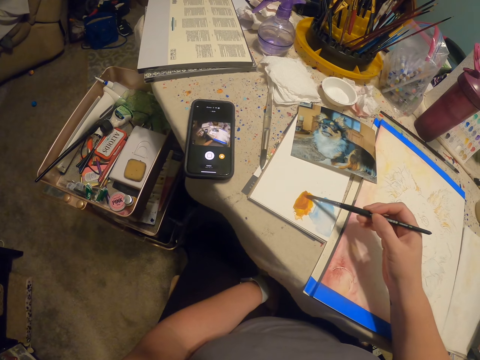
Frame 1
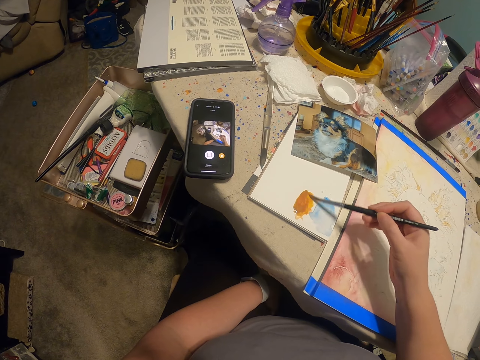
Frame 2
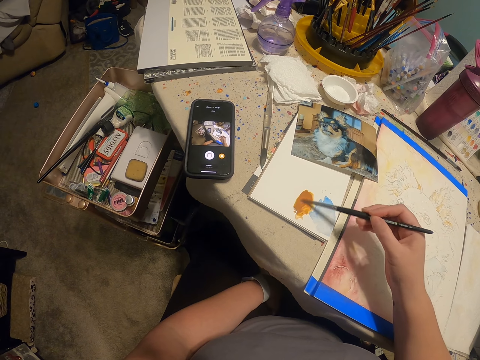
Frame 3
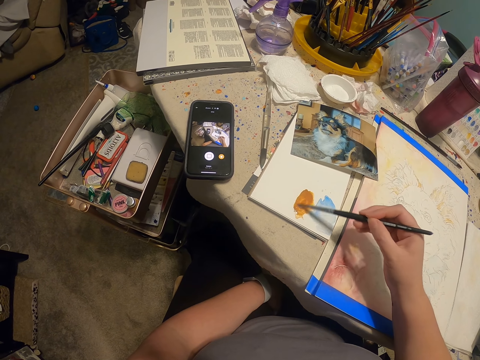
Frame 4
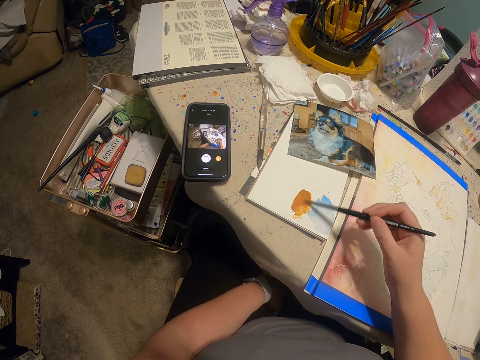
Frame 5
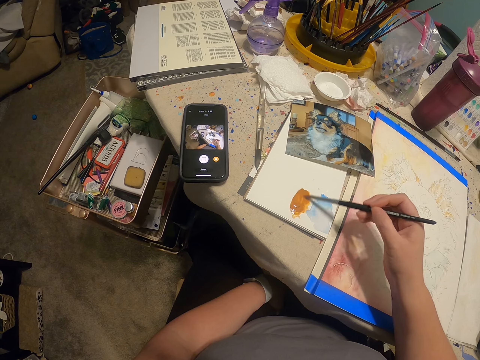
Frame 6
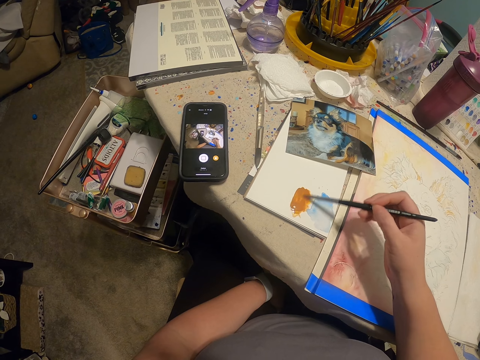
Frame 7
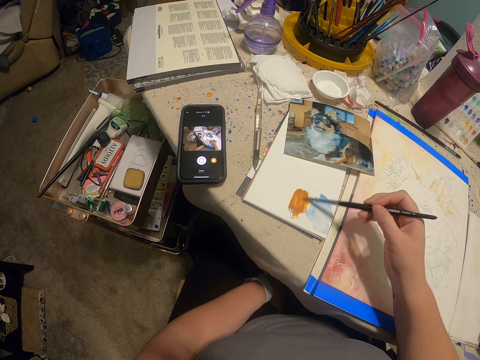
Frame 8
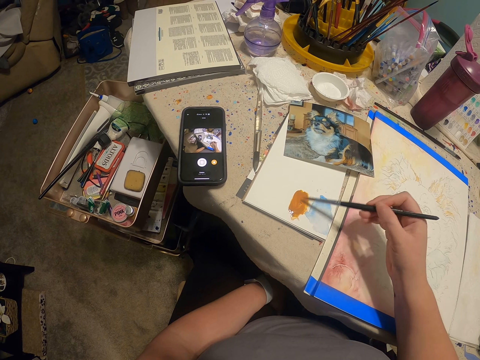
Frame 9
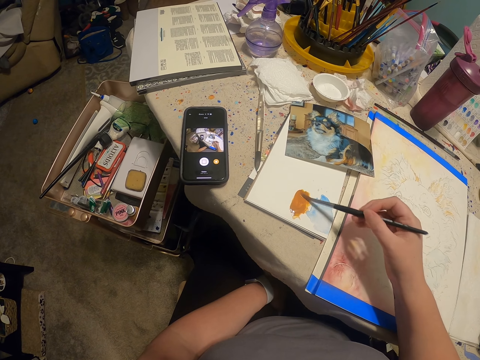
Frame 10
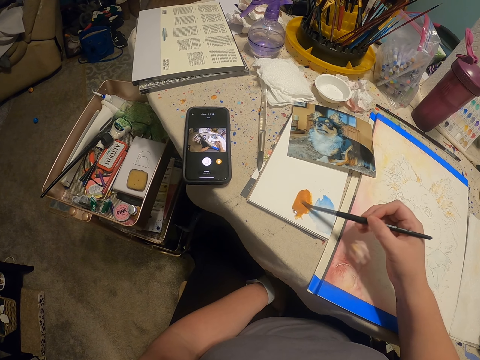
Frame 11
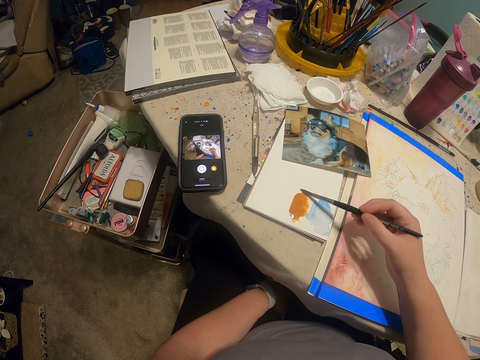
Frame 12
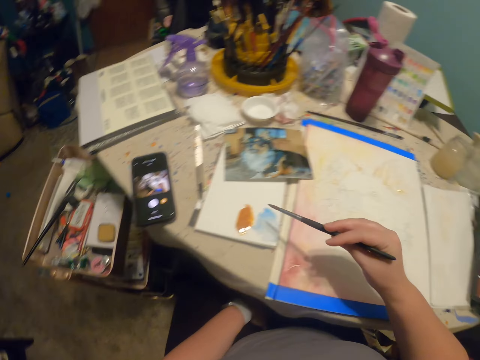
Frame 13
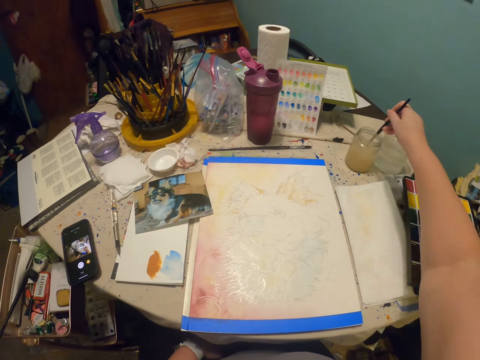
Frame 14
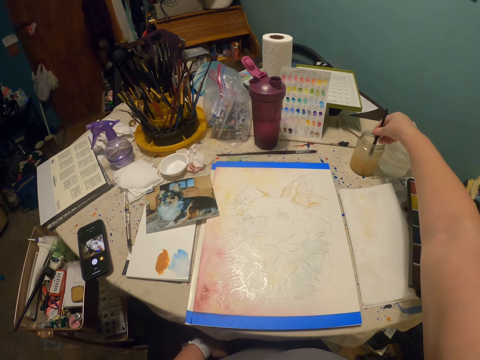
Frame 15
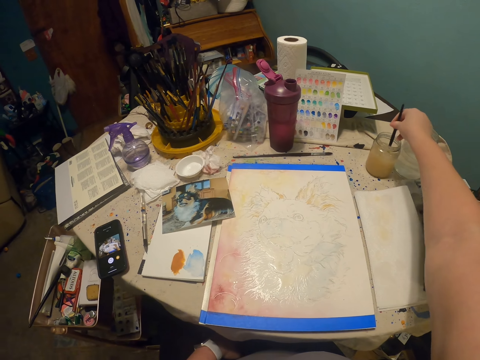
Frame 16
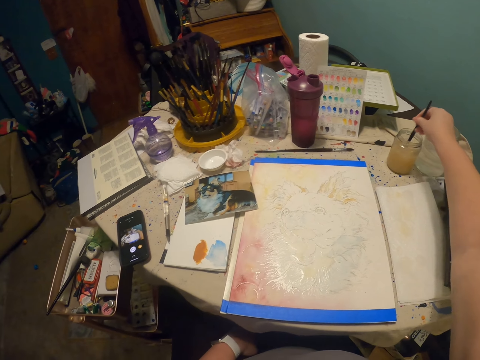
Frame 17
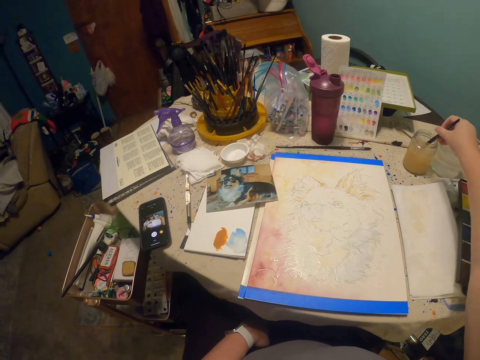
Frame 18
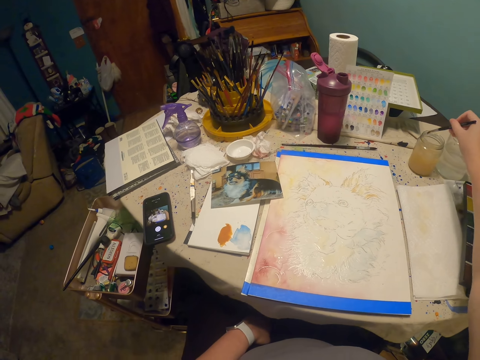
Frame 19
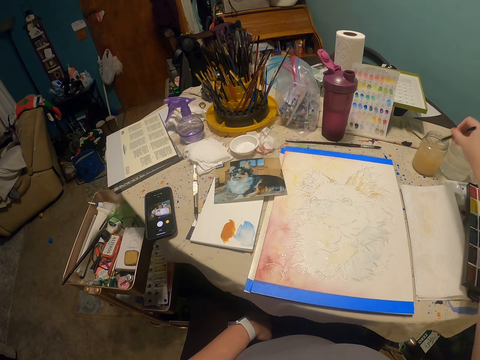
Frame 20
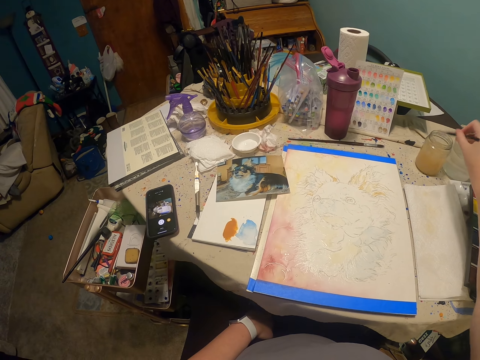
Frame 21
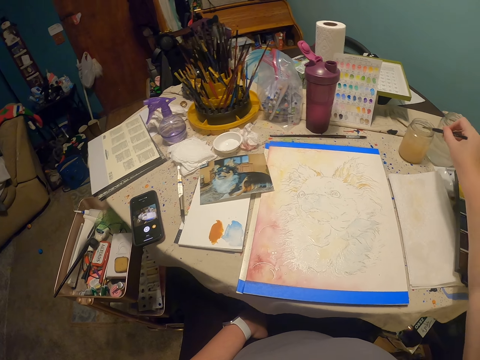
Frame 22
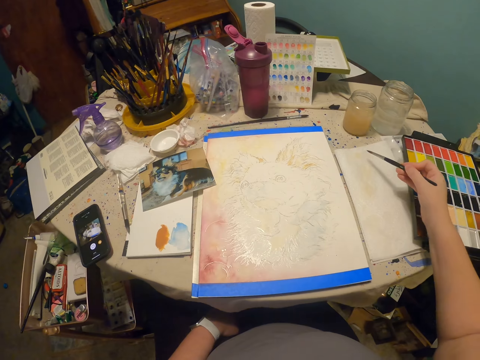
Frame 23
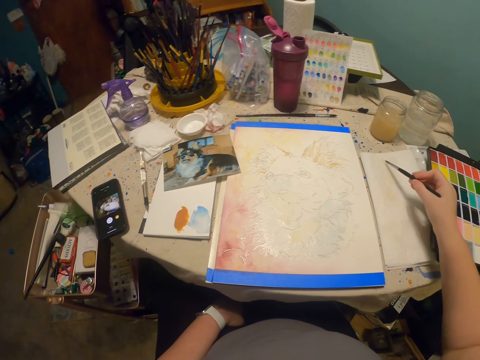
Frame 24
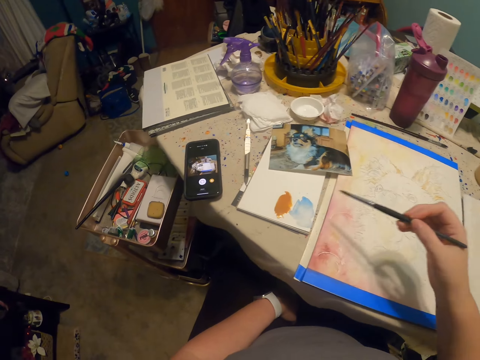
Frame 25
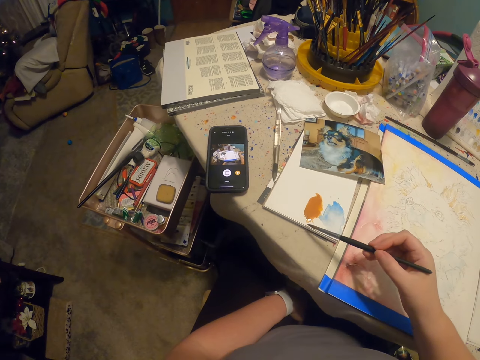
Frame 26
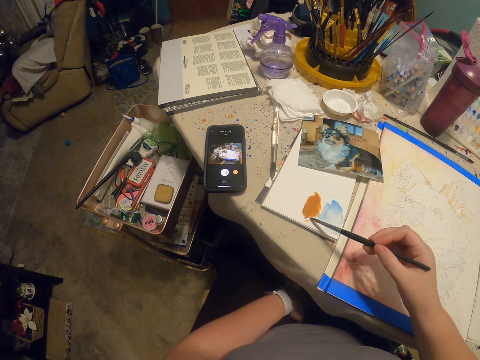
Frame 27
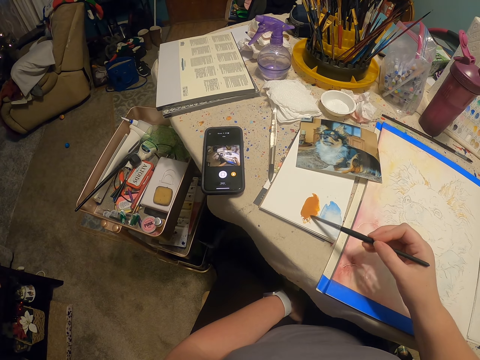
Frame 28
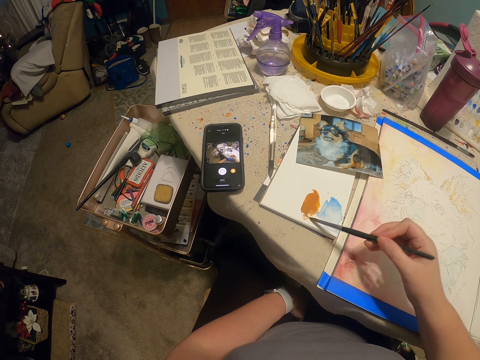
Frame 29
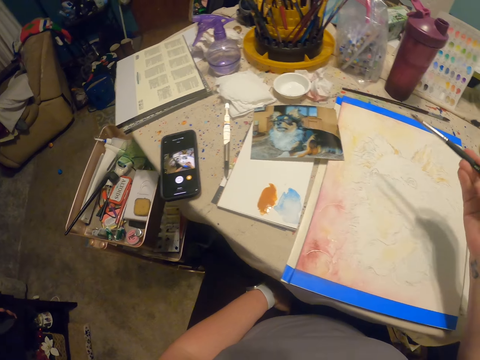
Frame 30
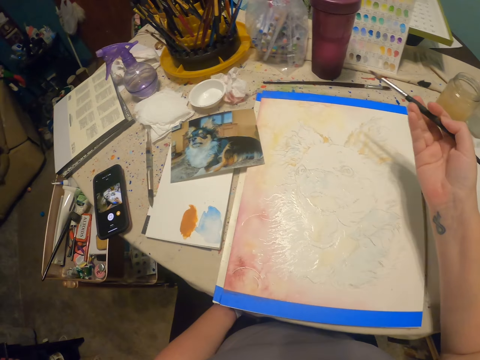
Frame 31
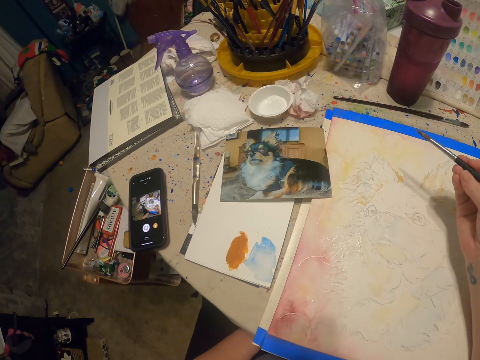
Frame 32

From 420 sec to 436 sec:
The camera wearer dips the brush into something. They shake the brush. They scrape off excess something from the brush. They pick the paints.

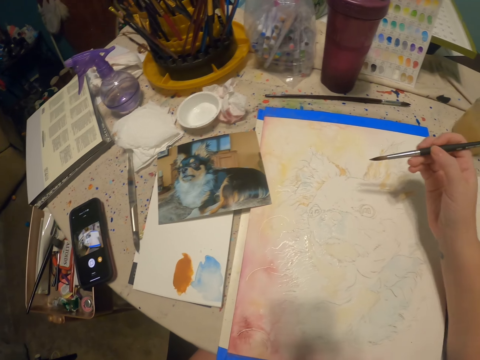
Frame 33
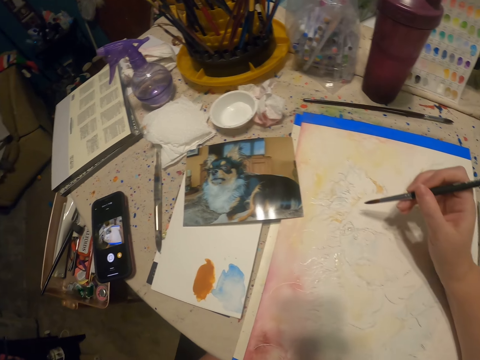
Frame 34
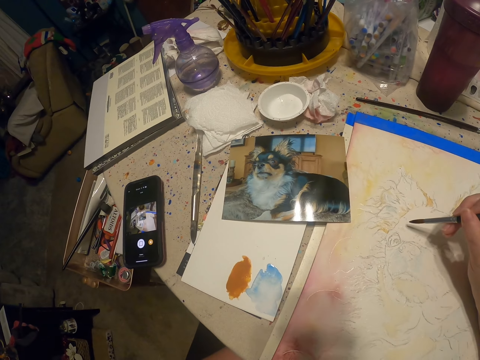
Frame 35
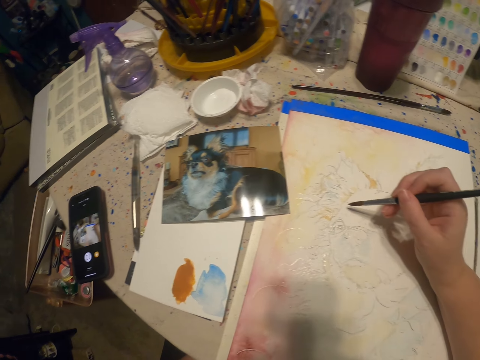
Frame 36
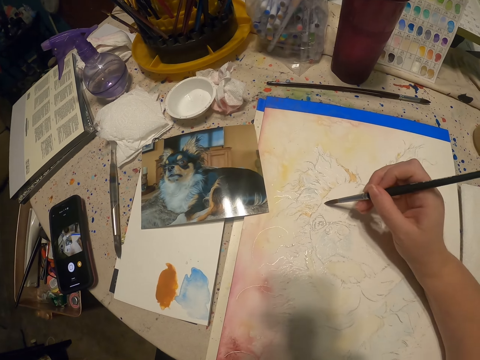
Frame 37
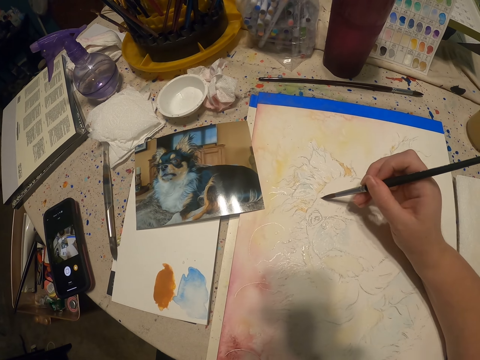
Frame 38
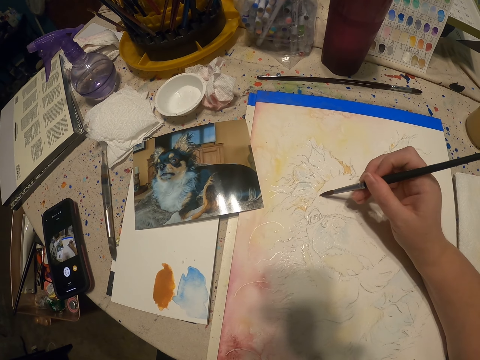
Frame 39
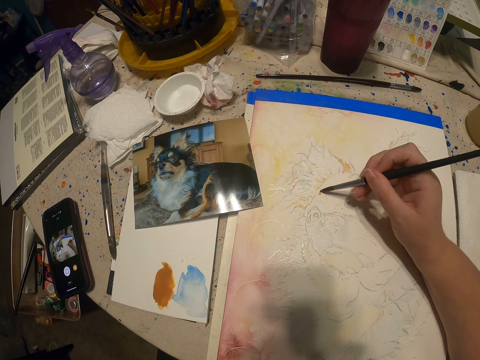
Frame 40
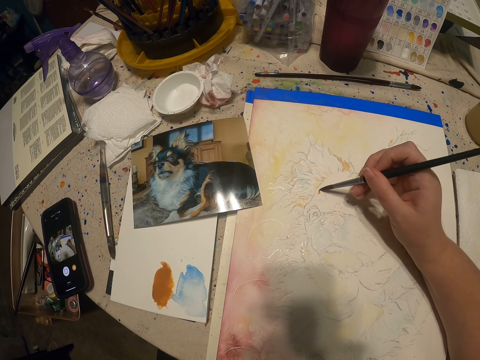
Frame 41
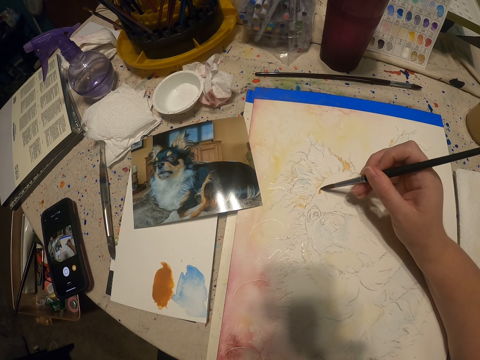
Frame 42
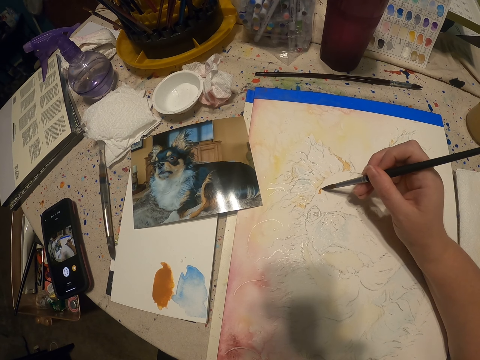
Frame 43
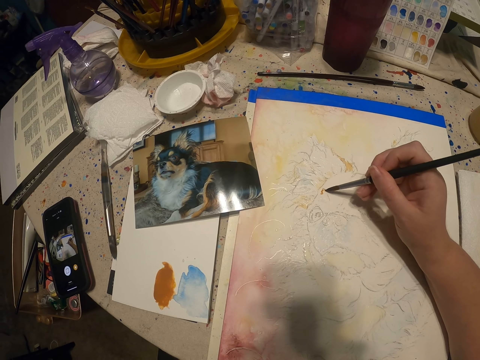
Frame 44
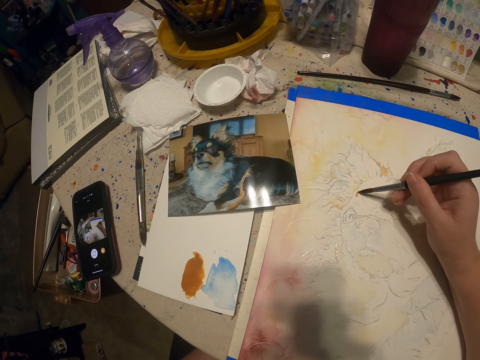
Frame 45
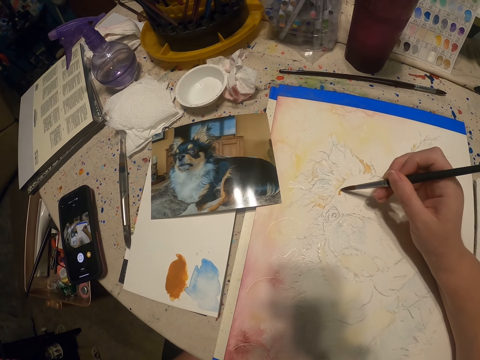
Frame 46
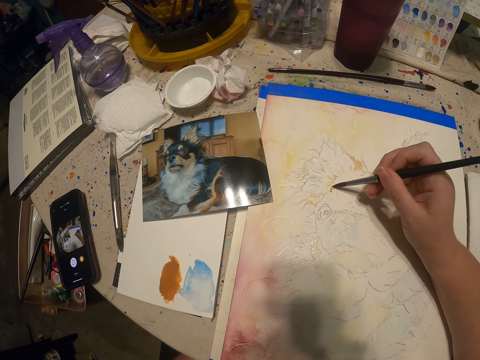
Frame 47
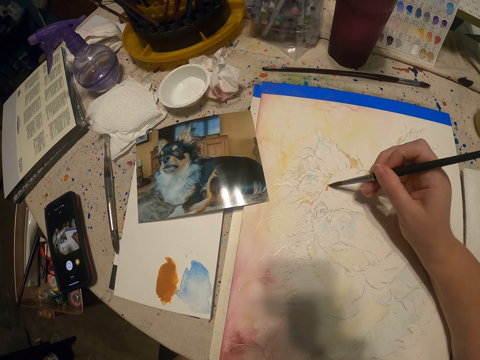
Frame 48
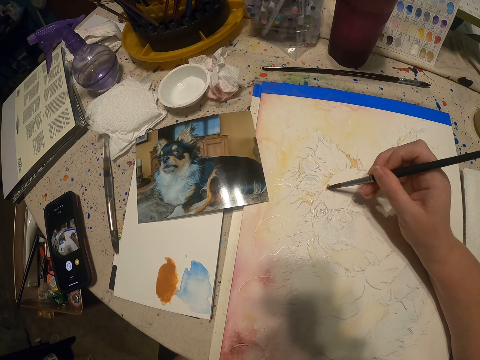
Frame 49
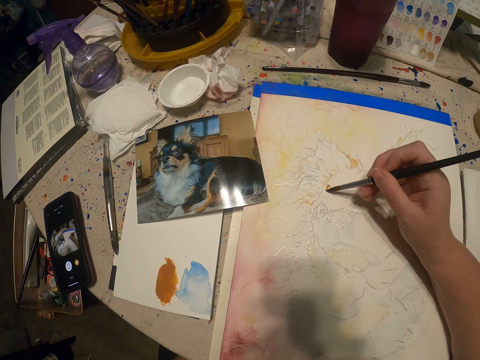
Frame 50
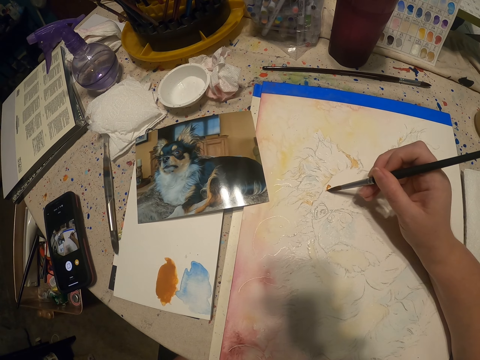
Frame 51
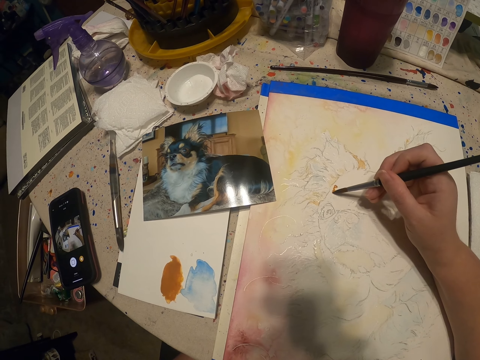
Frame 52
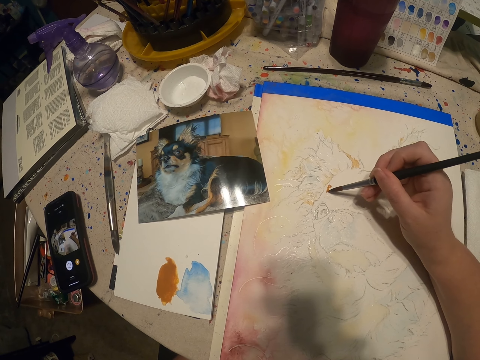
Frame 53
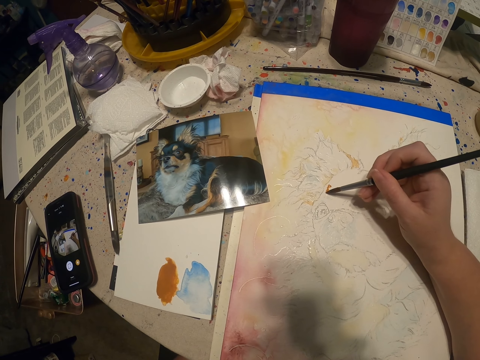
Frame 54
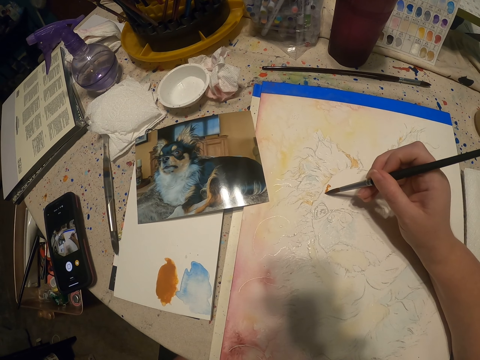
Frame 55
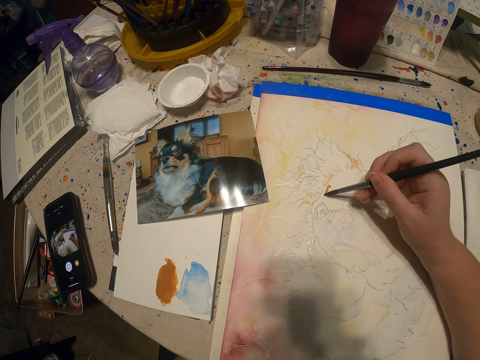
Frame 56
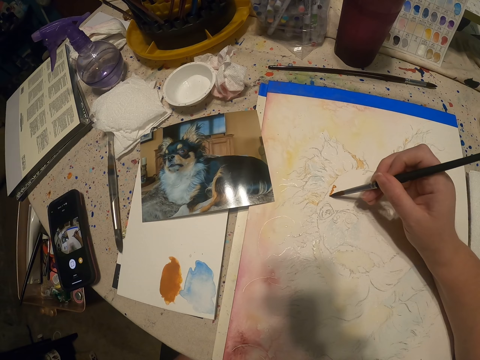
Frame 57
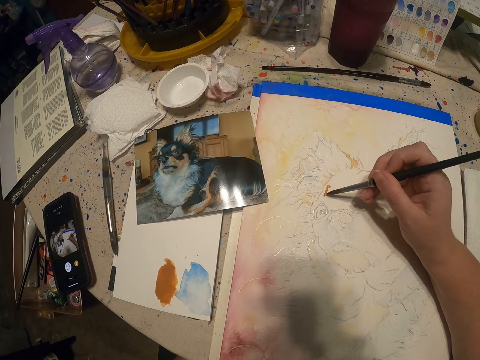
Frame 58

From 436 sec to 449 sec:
The camera wearer paints a drawing.
